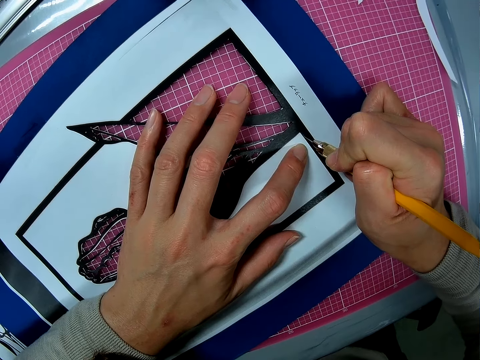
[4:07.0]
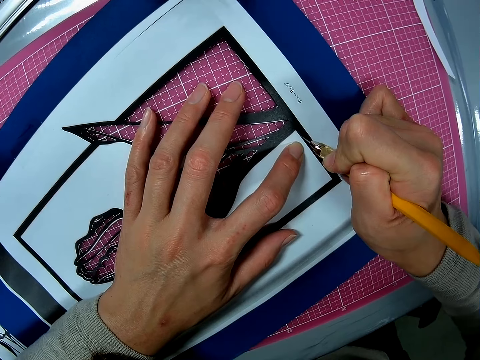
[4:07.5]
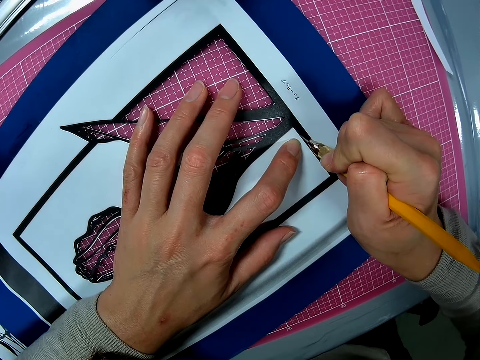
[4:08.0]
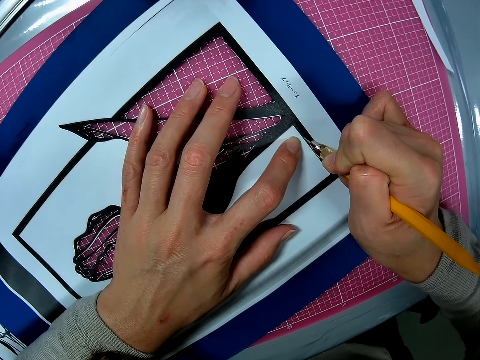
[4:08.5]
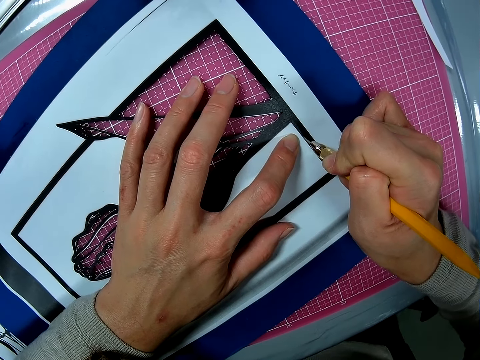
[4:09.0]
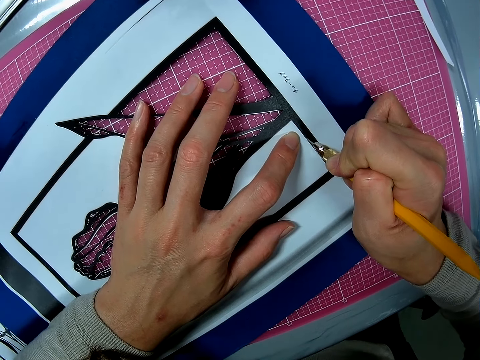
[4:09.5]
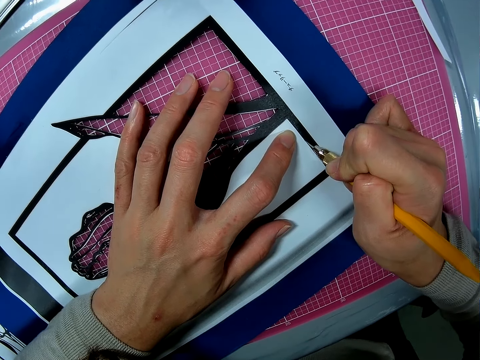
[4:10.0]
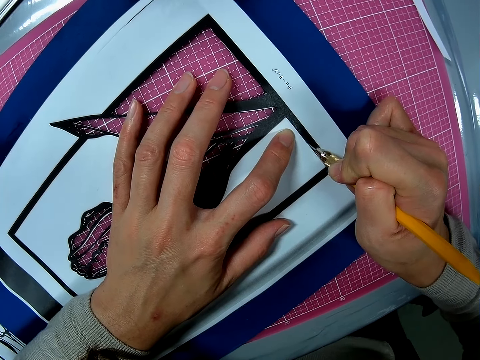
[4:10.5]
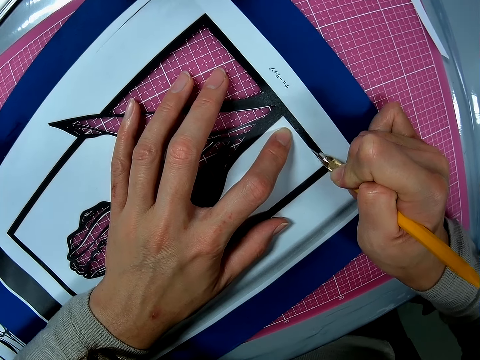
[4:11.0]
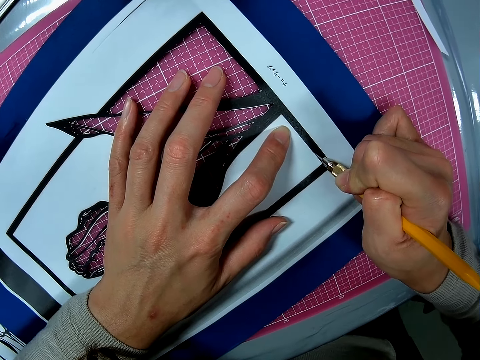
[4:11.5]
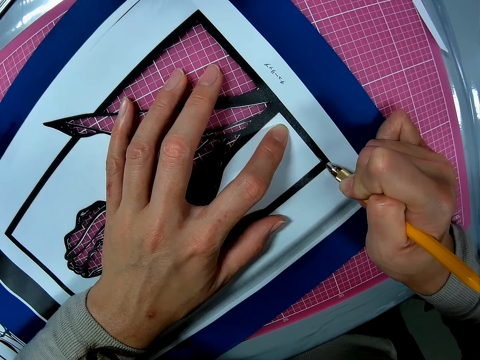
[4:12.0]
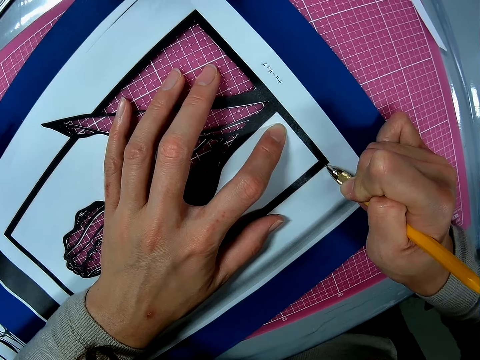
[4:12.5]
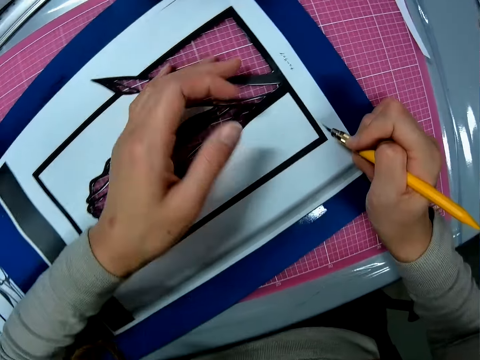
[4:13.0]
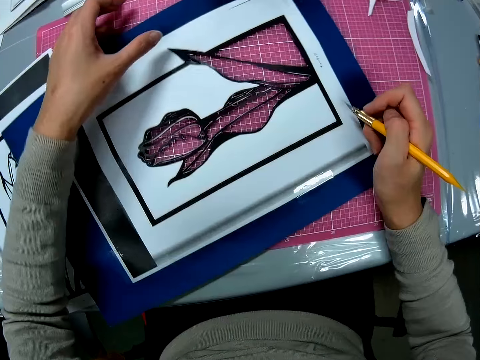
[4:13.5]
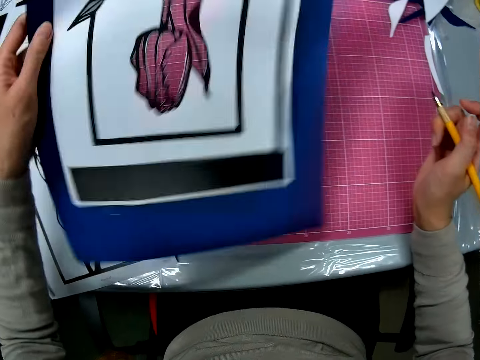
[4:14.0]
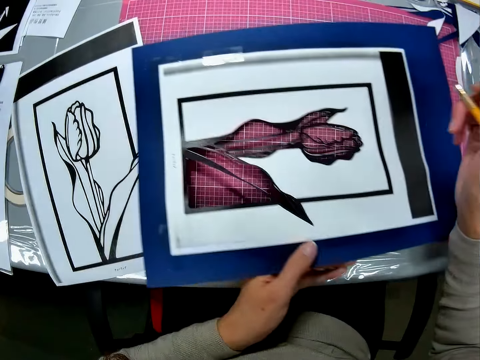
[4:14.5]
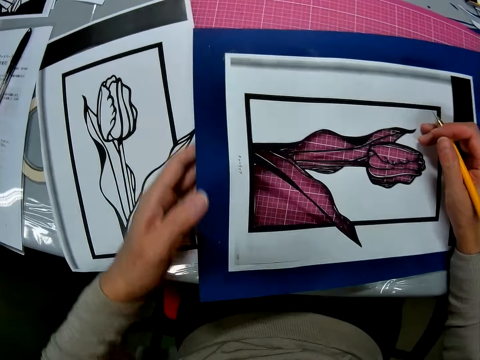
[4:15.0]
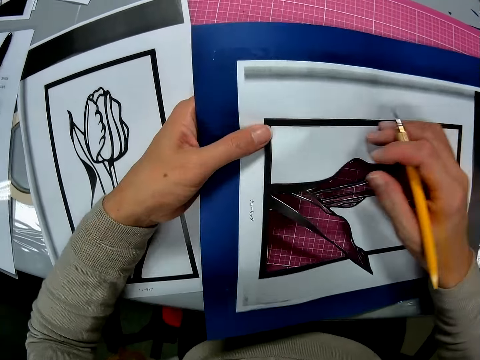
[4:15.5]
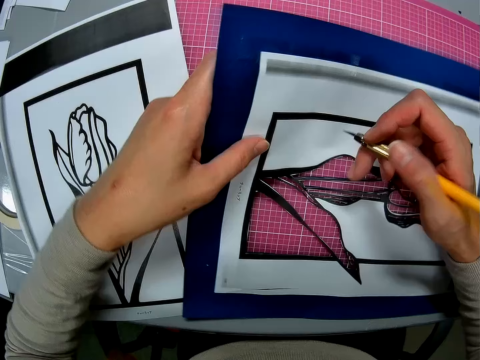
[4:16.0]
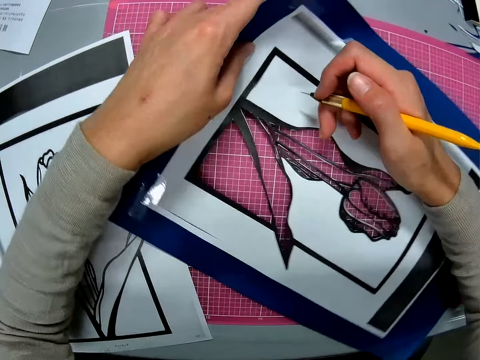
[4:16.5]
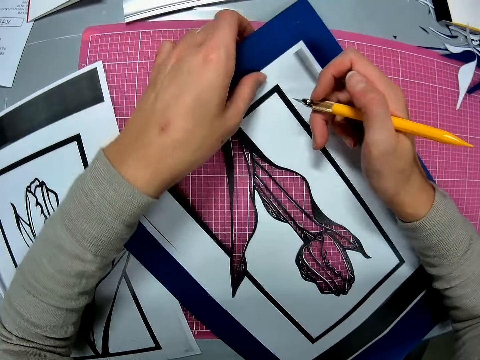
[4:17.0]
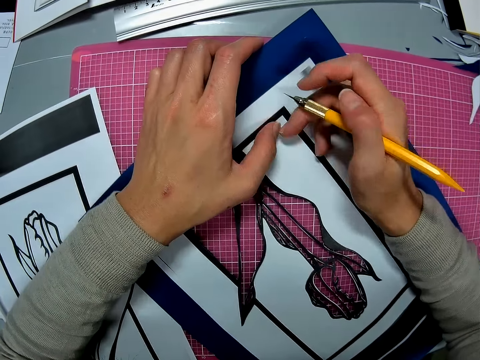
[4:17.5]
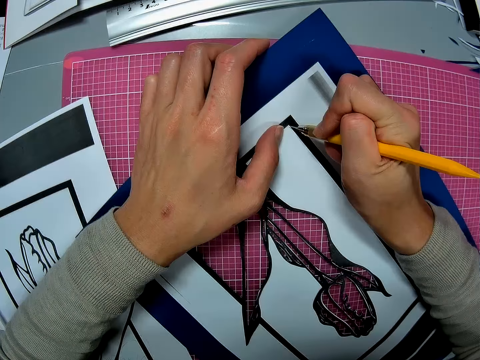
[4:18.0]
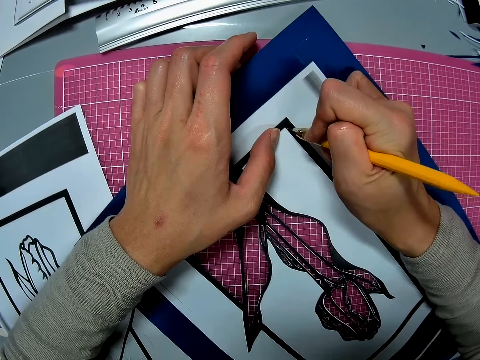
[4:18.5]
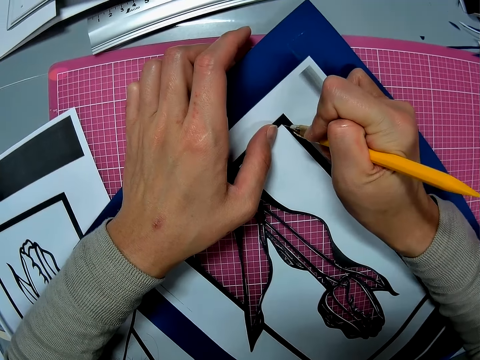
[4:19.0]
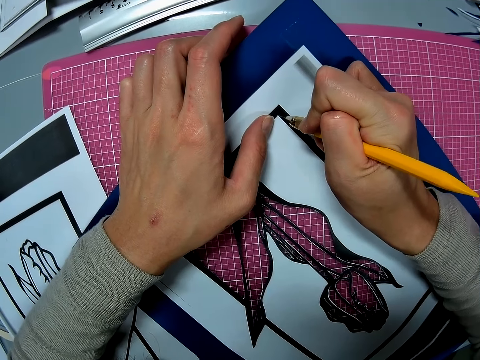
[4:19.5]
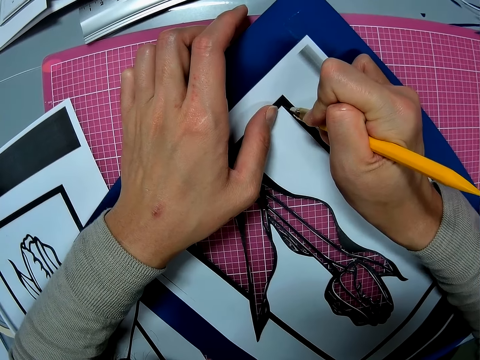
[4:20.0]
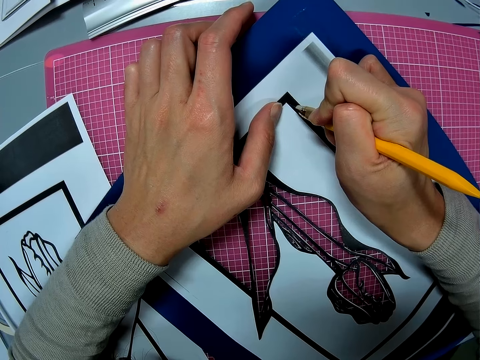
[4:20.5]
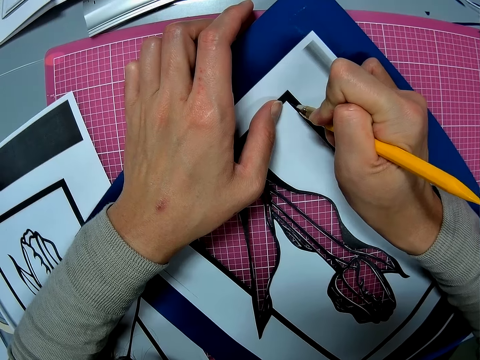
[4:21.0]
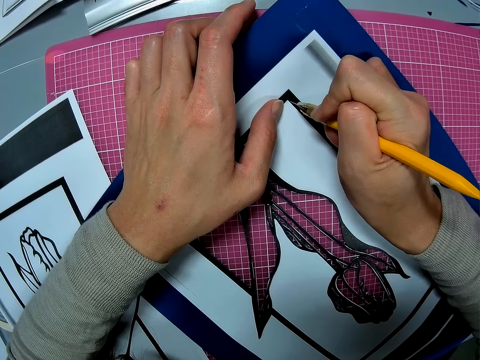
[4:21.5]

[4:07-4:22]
The camera wearer turns the art paper. They cut the art with a paper cutter knife.

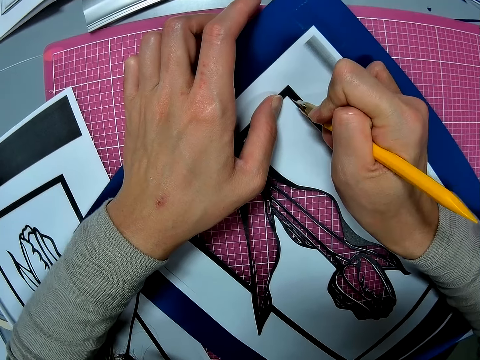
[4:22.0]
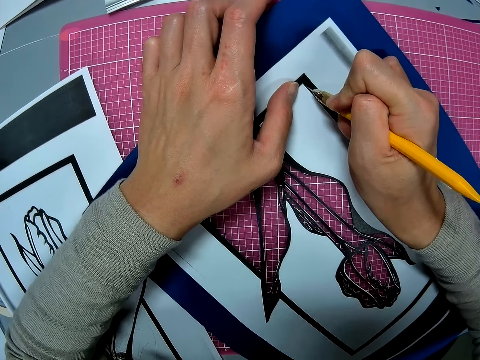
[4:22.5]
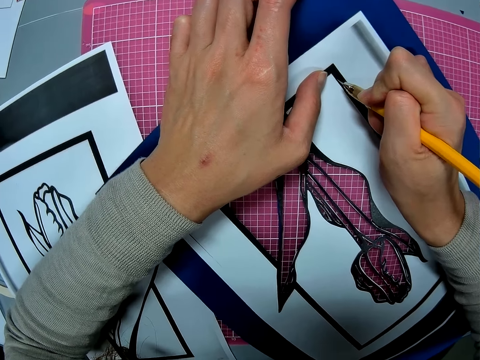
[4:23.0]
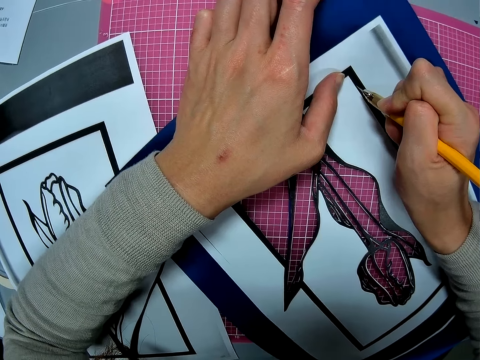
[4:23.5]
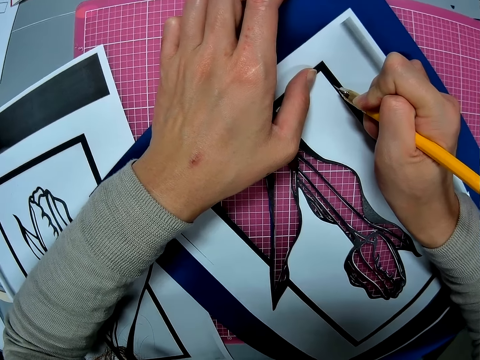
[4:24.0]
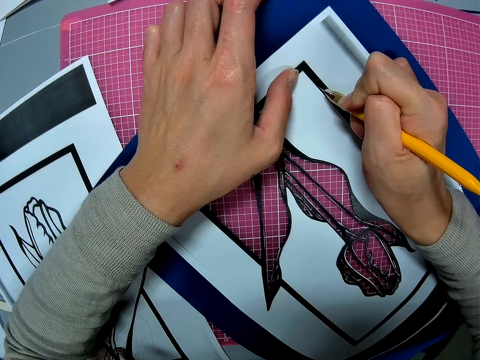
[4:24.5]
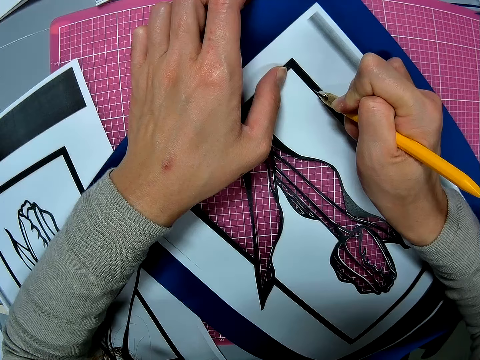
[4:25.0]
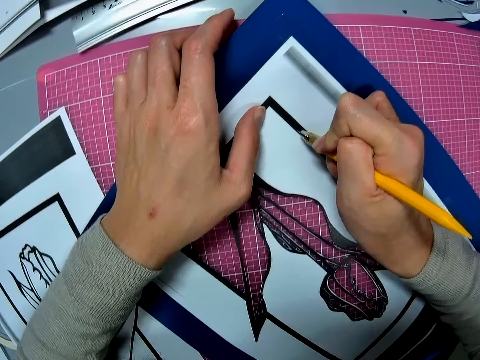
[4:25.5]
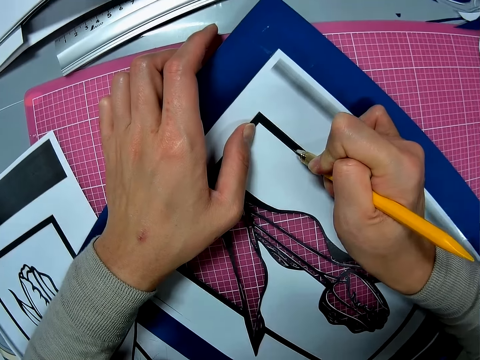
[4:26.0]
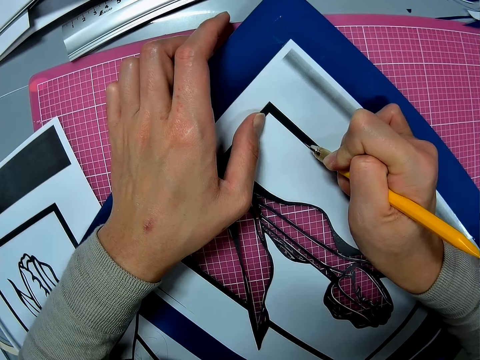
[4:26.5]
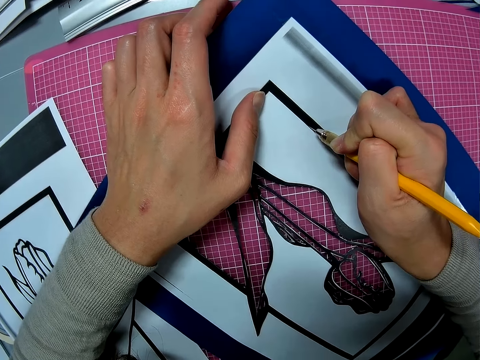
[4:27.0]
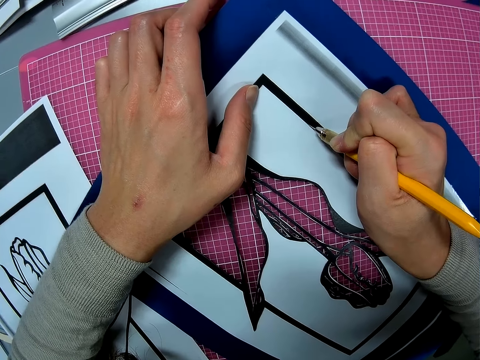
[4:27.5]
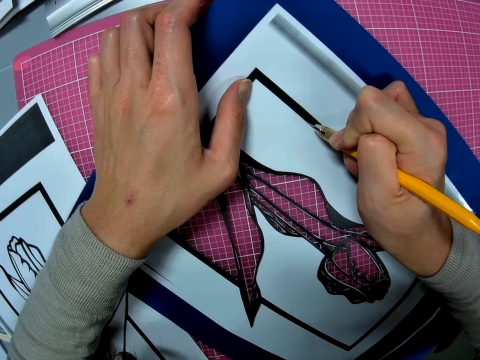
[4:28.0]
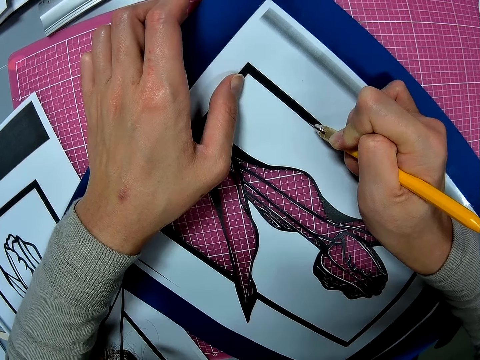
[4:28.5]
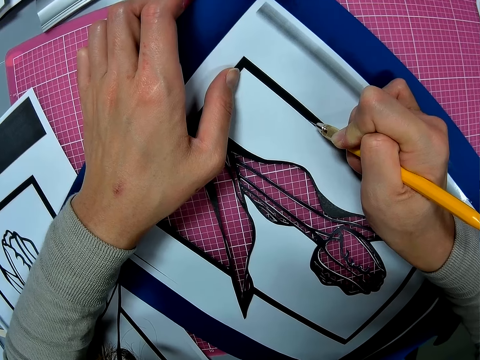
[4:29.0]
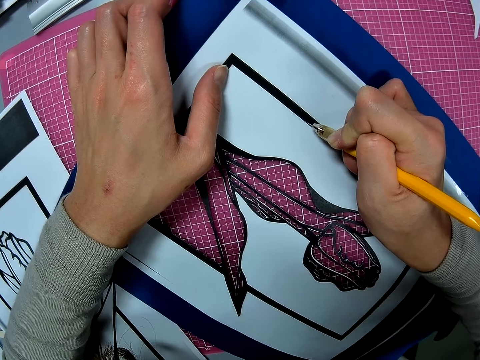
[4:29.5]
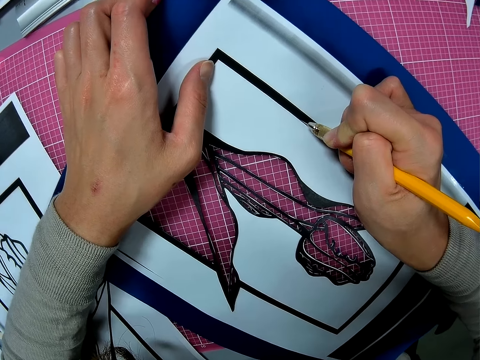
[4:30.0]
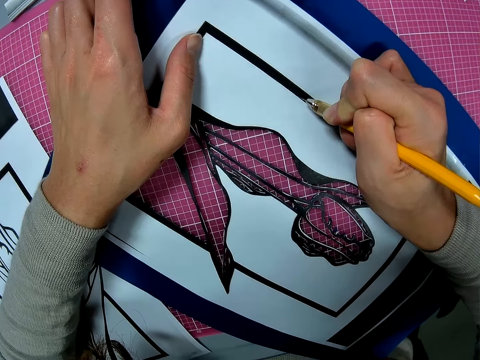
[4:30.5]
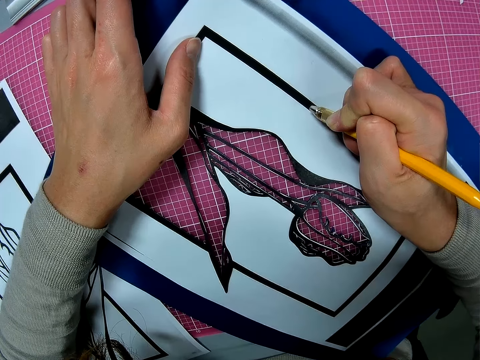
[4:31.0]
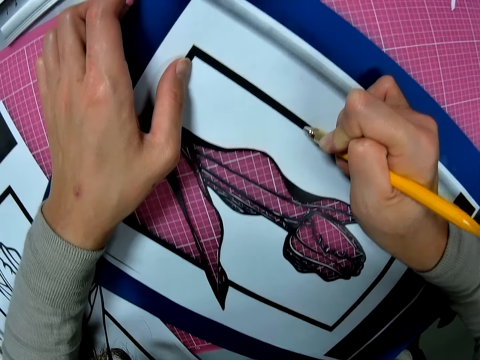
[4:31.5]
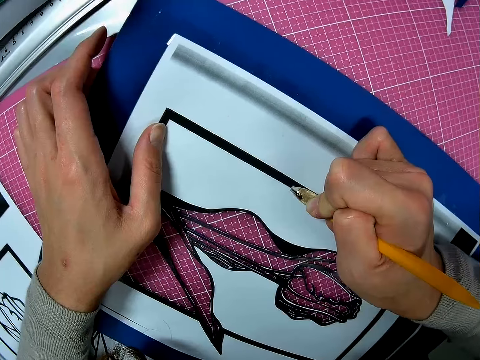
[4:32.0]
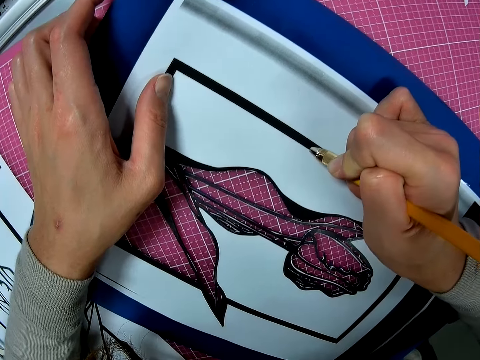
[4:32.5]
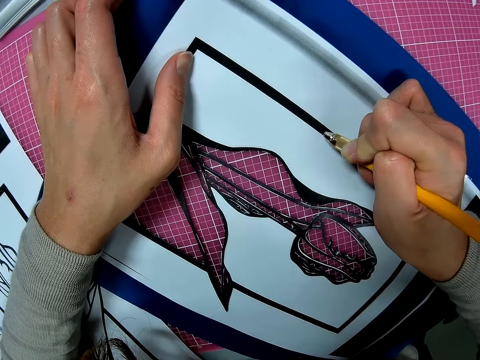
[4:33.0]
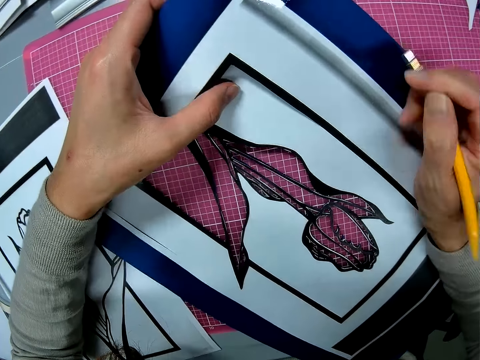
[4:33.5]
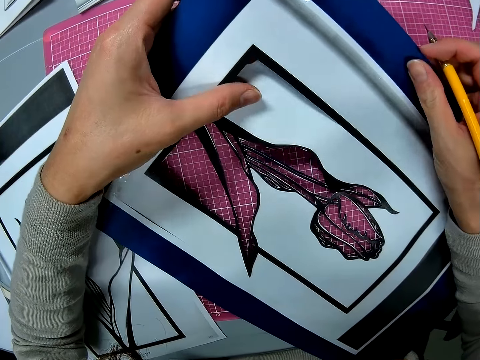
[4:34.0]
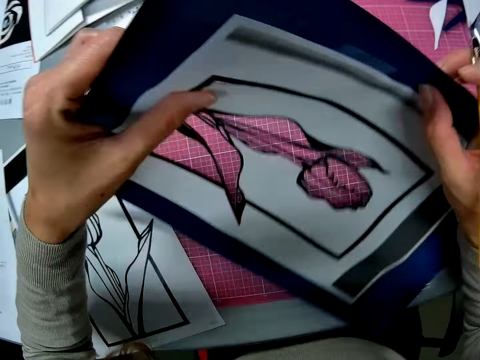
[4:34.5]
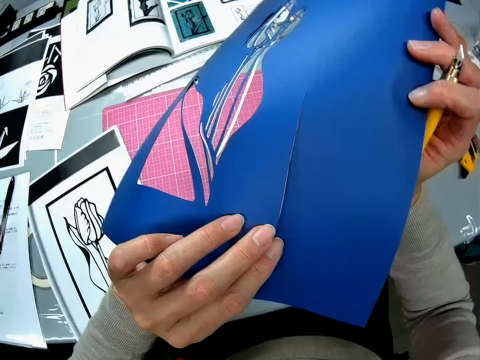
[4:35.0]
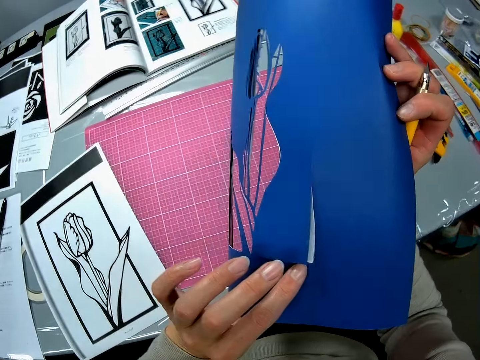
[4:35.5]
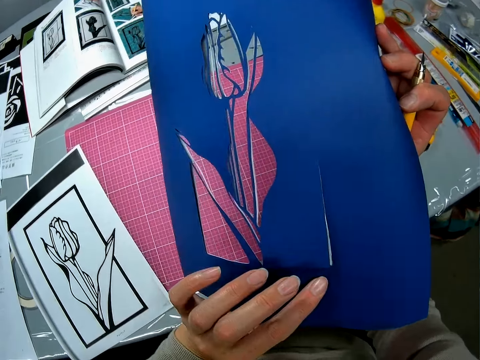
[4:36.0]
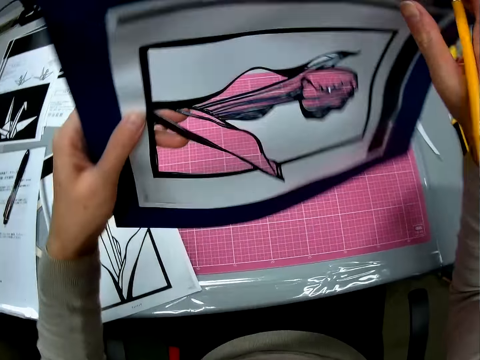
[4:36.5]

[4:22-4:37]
The camera wearer turns the art paper. They steer the art paper.
